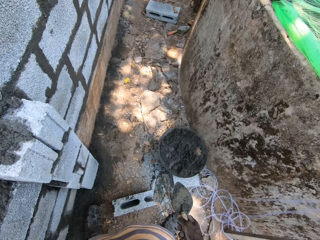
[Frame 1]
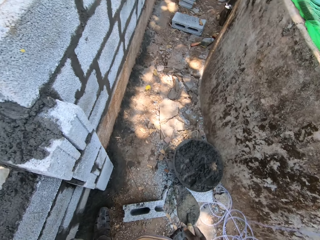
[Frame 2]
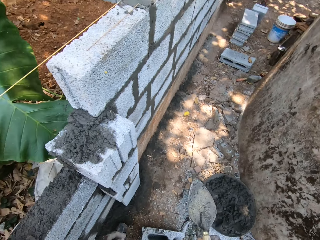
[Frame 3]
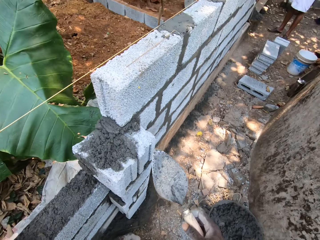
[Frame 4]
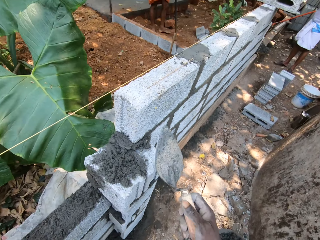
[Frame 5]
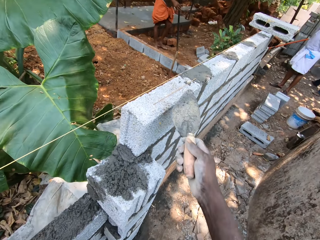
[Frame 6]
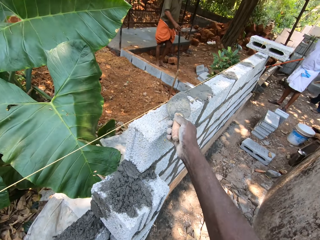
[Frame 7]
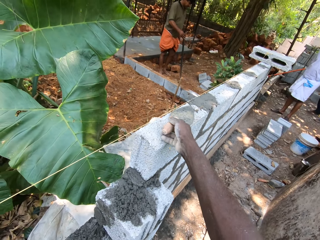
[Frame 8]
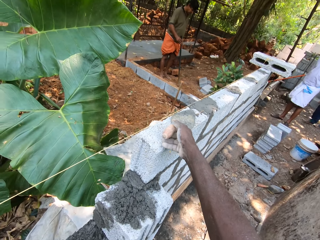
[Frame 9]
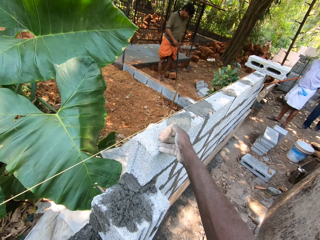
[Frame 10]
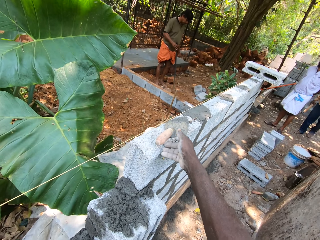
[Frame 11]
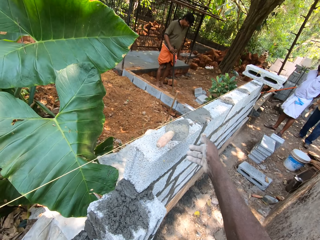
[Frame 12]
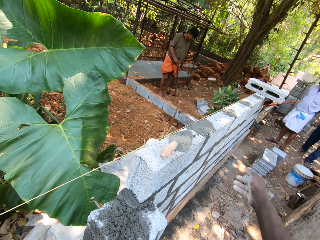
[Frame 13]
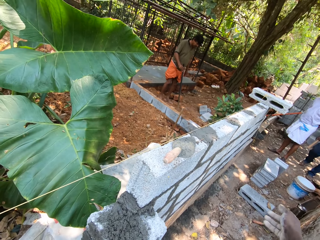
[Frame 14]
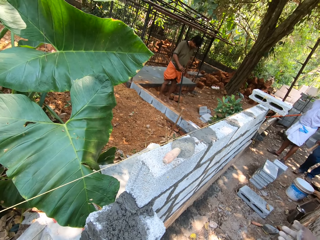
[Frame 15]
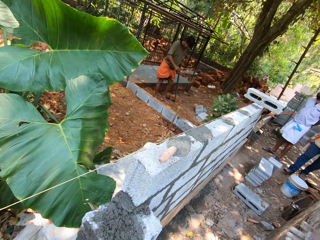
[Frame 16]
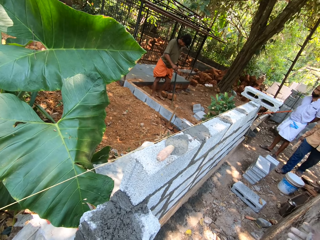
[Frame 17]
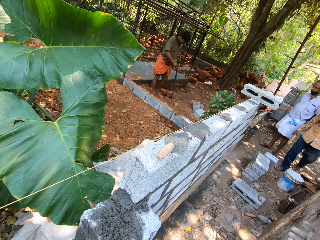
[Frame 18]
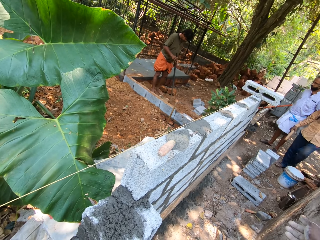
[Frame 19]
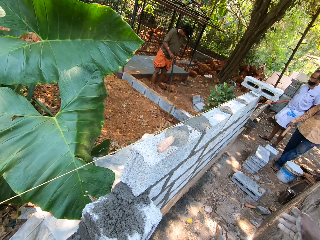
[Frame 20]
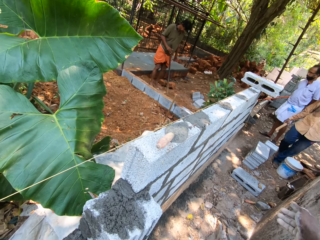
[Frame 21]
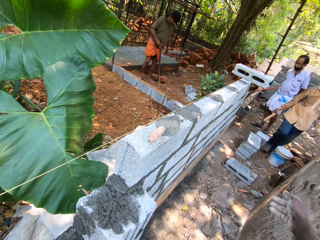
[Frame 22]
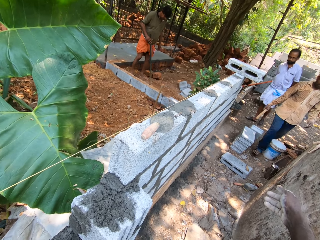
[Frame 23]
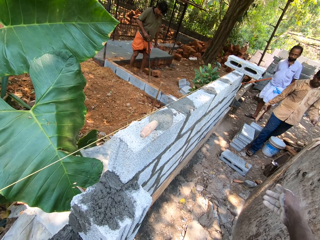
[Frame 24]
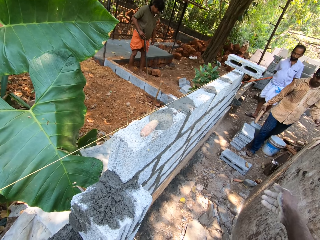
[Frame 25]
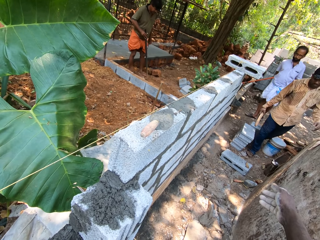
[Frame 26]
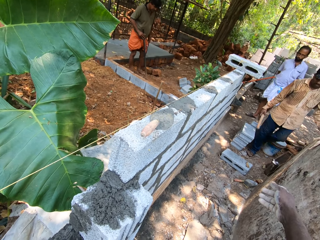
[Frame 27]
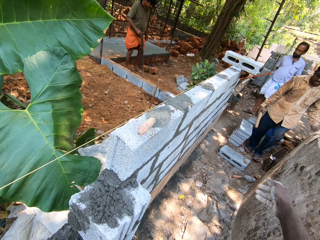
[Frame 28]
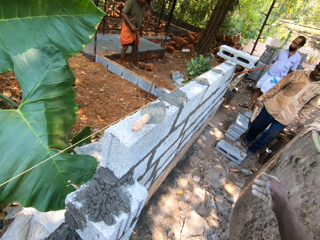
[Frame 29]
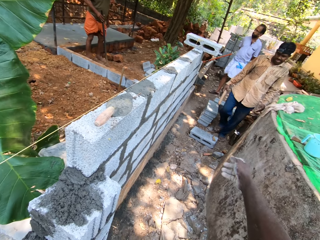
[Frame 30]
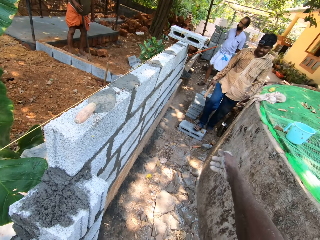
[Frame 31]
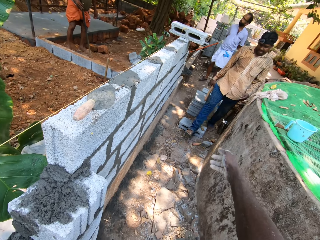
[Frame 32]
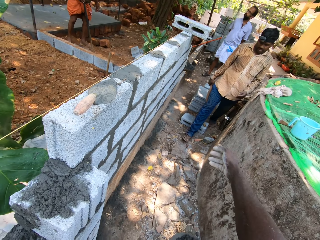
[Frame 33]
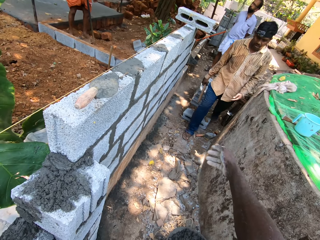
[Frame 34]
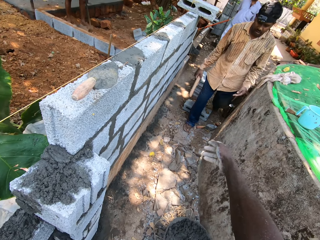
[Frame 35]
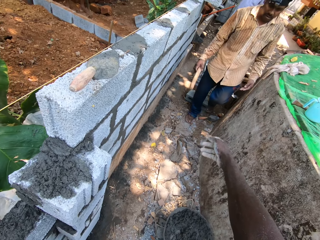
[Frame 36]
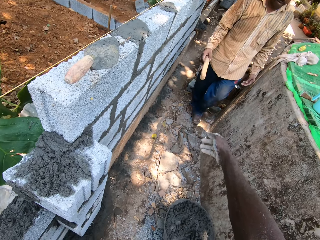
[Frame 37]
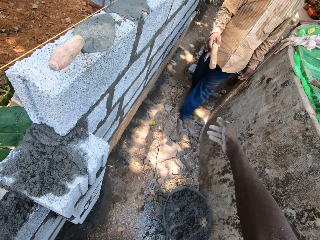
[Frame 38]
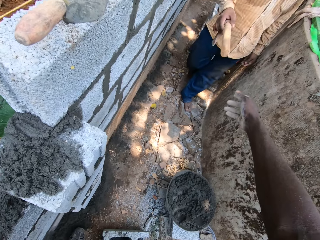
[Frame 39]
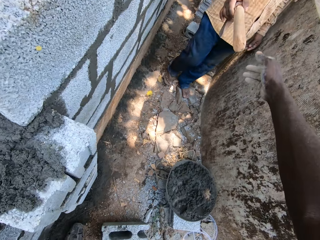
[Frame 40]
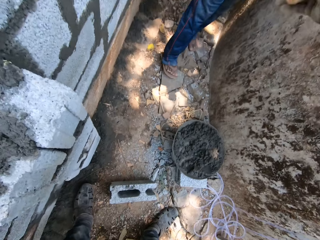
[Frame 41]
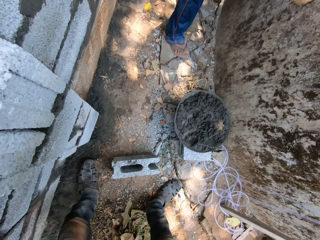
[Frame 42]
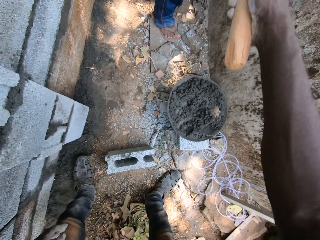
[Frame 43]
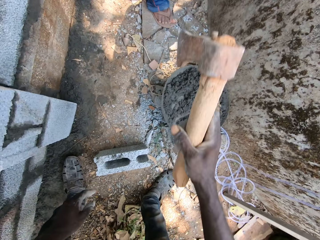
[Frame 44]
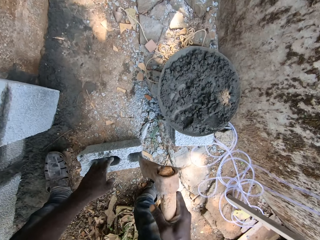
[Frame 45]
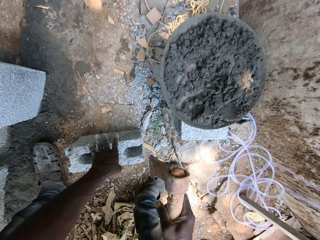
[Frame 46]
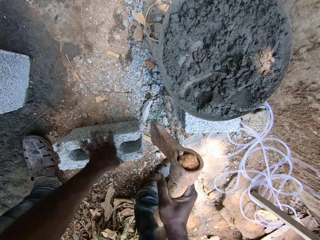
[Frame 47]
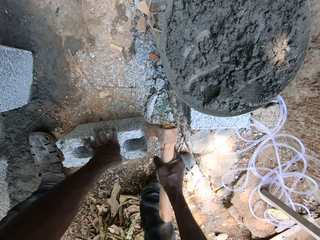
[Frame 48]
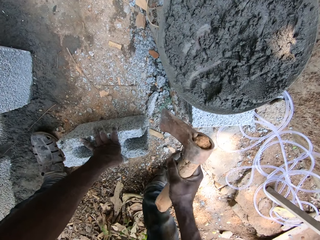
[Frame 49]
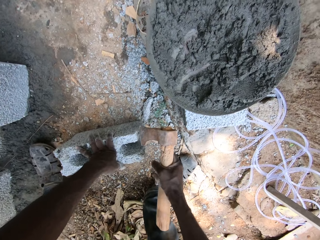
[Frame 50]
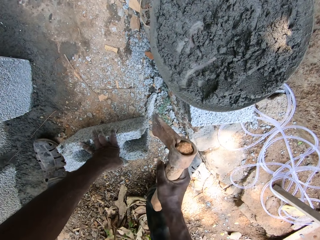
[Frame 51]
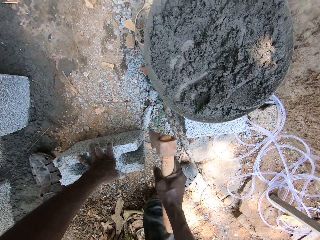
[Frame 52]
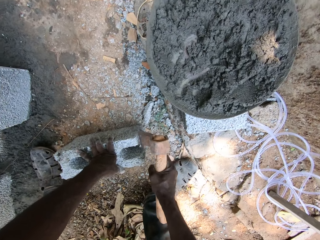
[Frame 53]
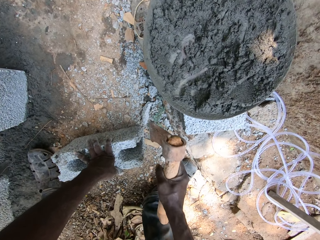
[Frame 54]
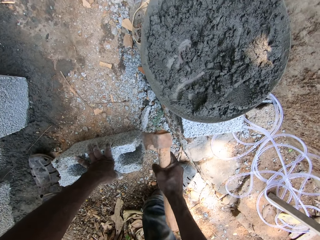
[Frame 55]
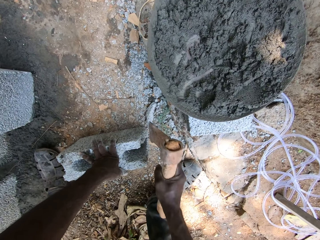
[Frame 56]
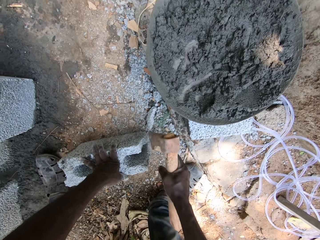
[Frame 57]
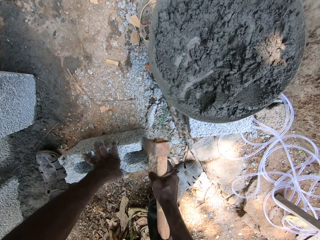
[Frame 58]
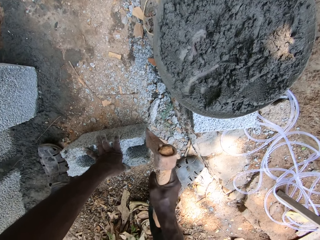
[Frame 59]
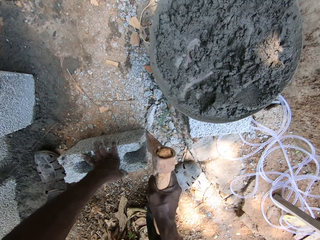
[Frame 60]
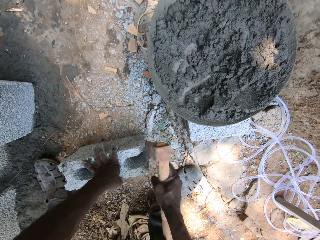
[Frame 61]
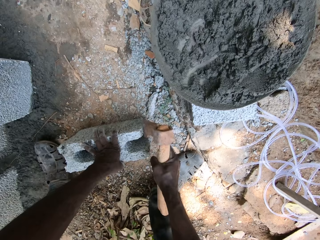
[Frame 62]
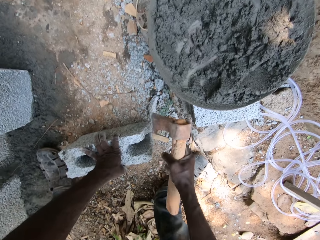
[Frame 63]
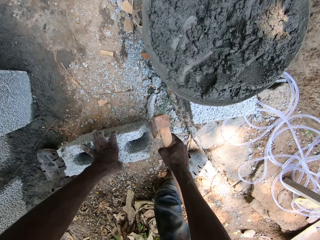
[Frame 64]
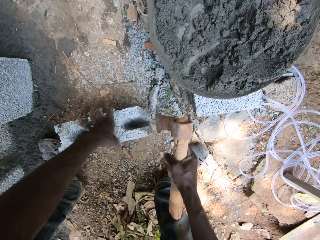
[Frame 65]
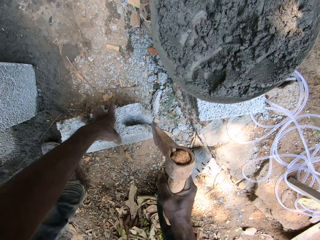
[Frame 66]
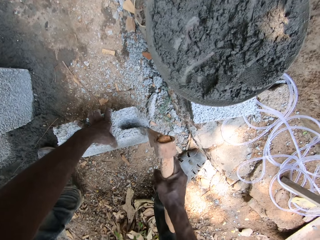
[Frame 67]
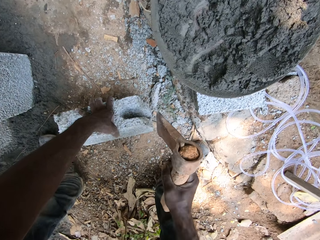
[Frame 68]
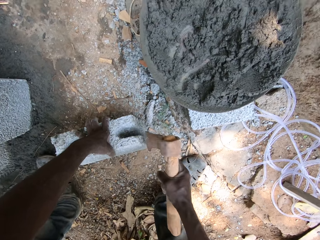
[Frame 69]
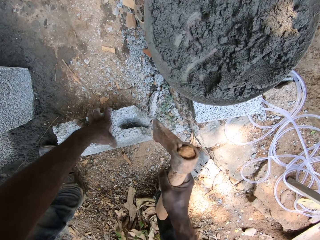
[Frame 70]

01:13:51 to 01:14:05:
The camera wearer drops the brick trowel on the wall with his right hand. The man holds an axe in his right hand. The camera wearer takes the axe from the man. He holds the axe in his right hand. He places his left hand on the cement block or brick. He chops the cement block with the axe in his right hand. He sharpens the brick using the axe.

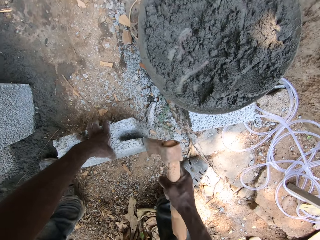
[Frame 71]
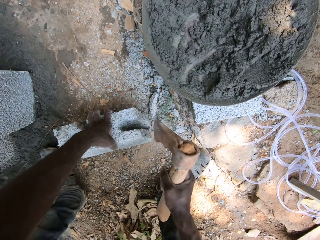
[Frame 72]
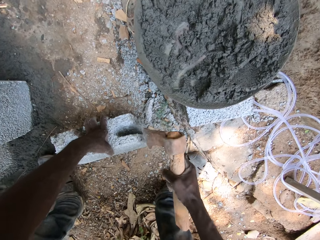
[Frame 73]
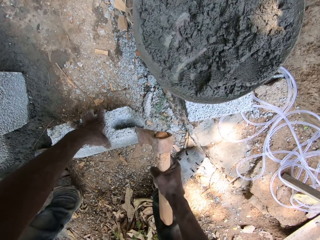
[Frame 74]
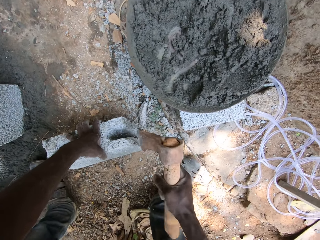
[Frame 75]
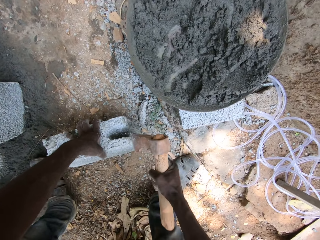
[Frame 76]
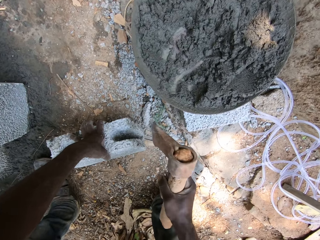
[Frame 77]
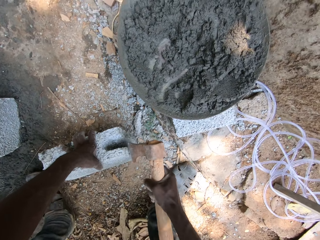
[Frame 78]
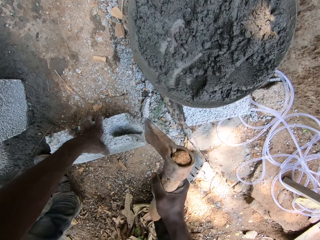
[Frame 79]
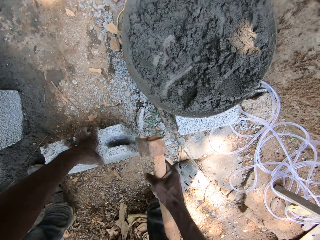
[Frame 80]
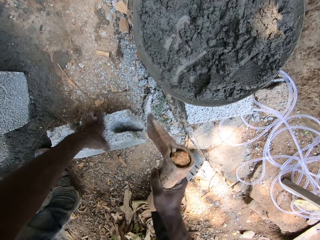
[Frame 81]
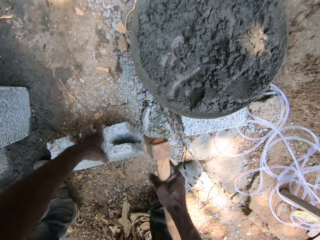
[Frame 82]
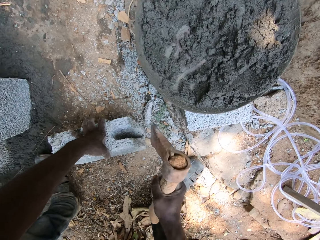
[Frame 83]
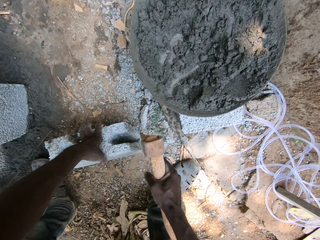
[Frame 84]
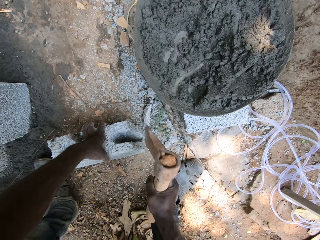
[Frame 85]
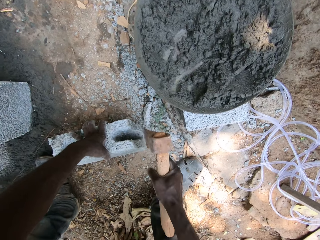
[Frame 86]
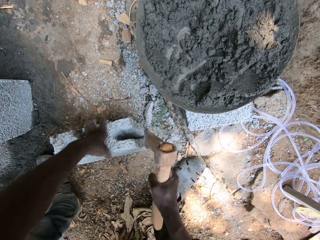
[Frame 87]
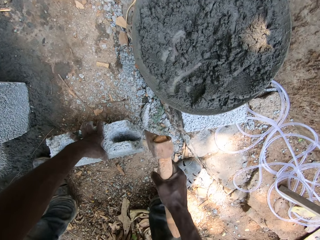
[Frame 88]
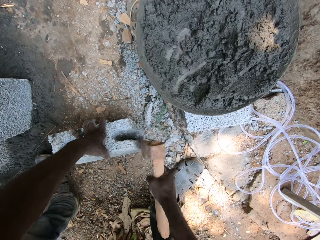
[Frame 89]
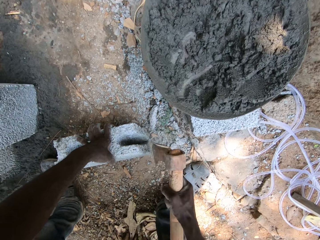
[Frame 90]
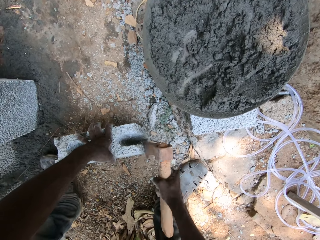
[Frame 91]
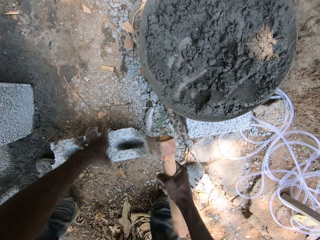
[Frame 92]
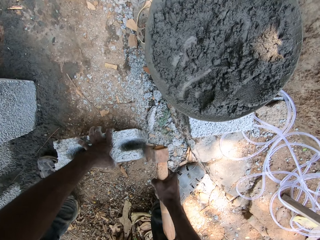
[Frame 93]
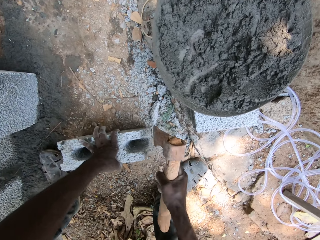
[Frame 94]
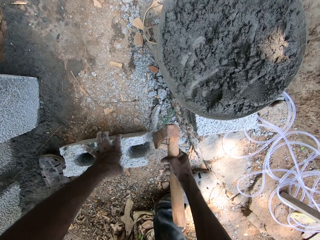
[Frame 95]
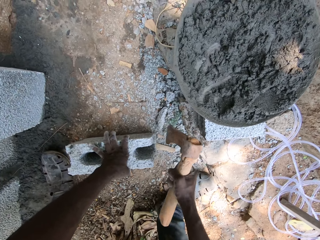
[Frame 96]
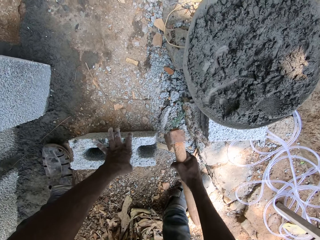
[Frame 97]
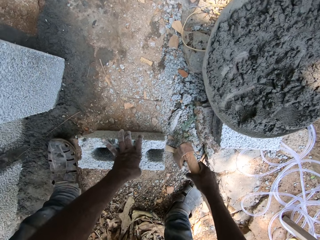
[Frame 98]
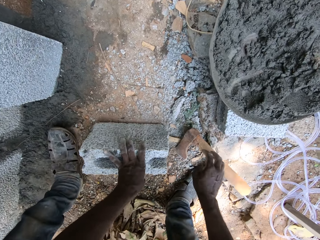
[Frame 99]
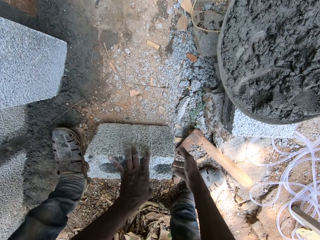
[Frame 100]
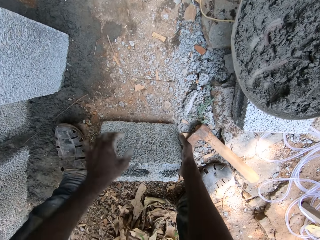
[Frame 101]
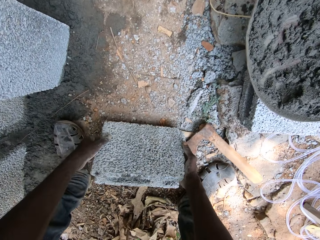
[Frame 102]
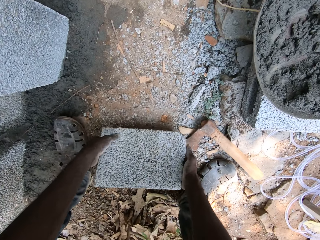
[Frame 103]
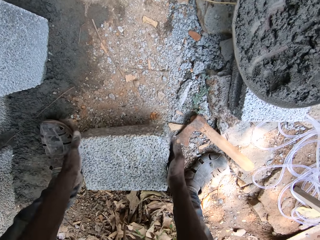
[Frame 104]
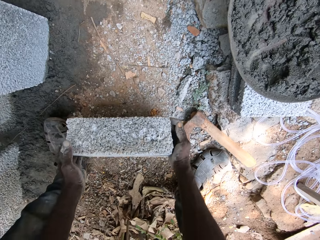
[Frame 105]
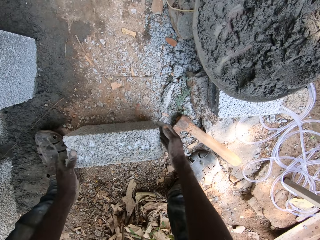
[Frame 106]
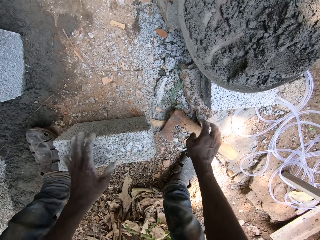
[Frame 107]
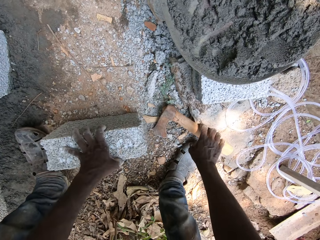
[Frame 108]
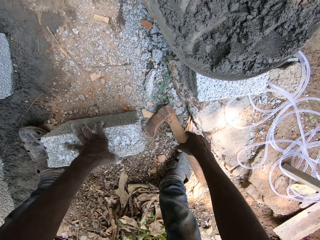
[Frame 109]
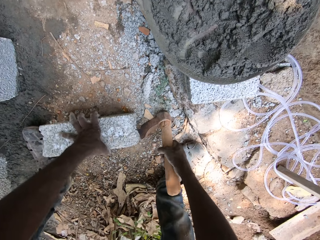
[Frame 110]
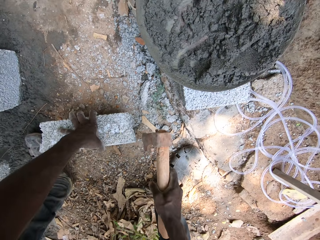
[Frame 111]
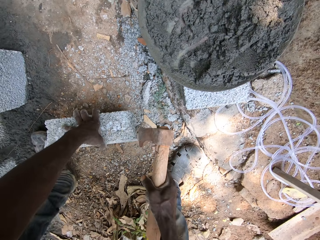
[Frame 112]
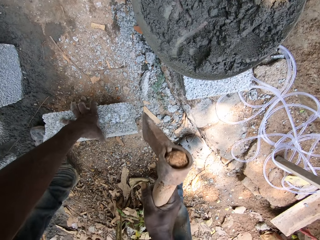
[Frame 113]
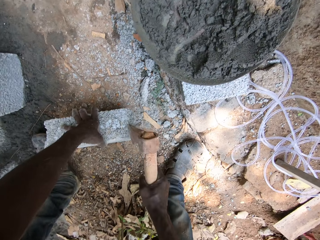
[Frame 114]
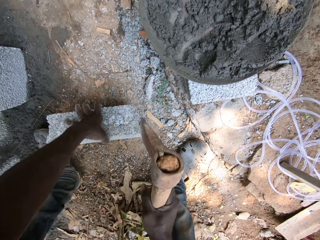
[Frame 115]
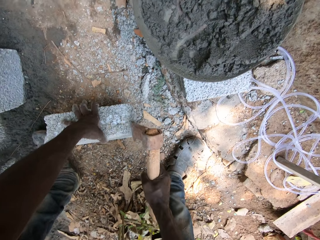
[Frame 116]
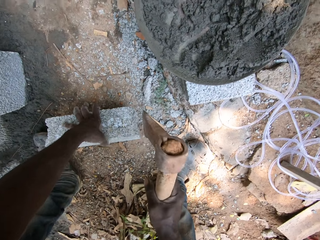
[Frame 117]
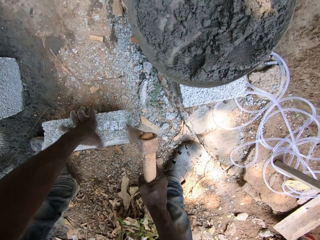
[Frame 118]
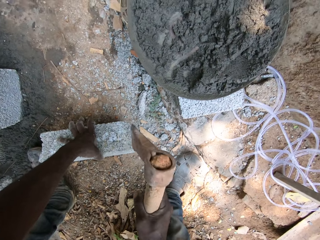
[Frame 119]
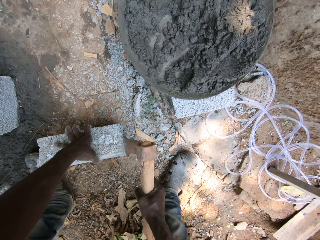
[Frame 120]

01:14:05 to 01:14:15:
The camera wearer drops the axe on the floor with his right hand. He flips over the cement block or brick with both hands. He places his left hand on the cement block. He picks the axe from the ground with his right hand. He chops the cement block with the axe in his right hand. He chops the cement block again. He sharpens the brick using the axe.
